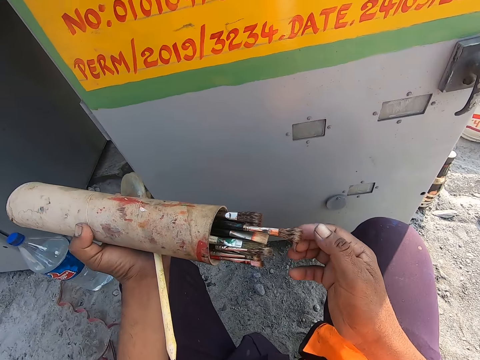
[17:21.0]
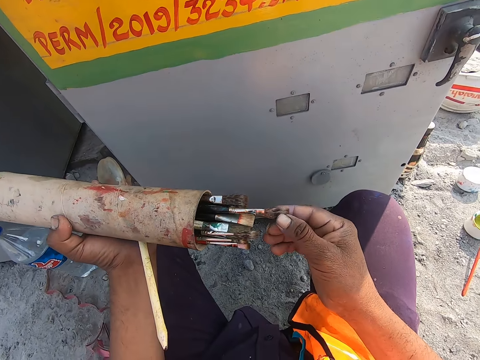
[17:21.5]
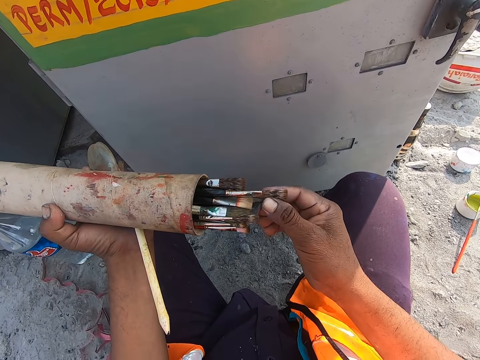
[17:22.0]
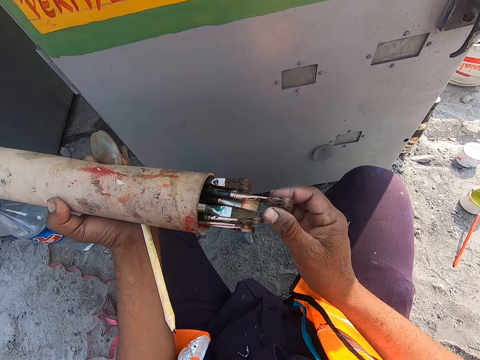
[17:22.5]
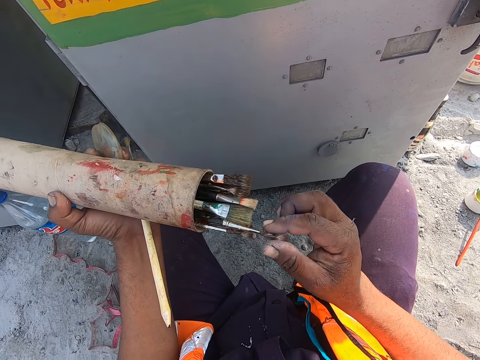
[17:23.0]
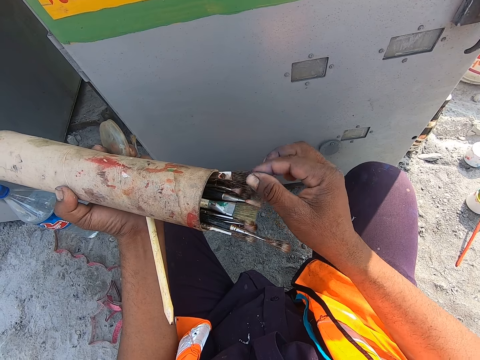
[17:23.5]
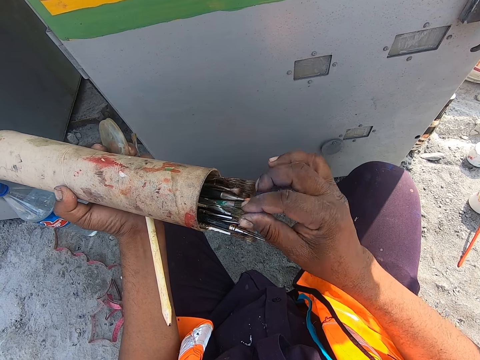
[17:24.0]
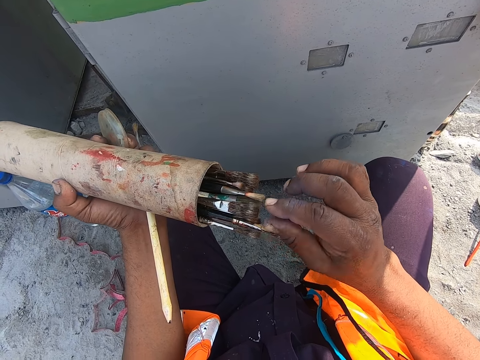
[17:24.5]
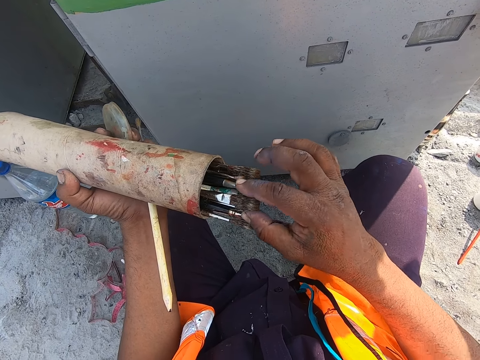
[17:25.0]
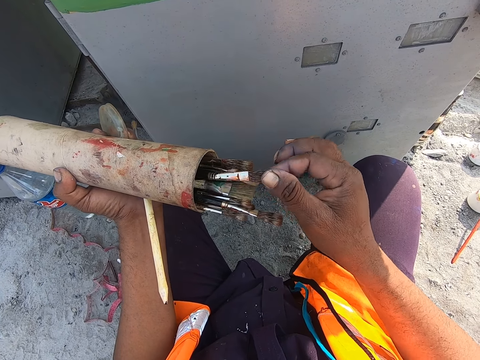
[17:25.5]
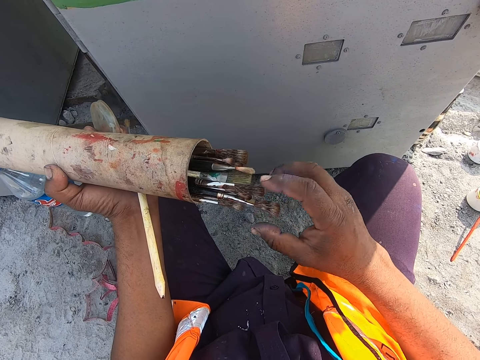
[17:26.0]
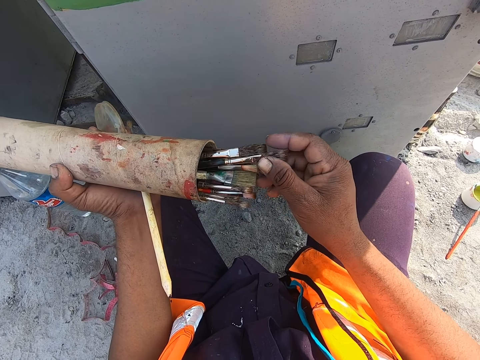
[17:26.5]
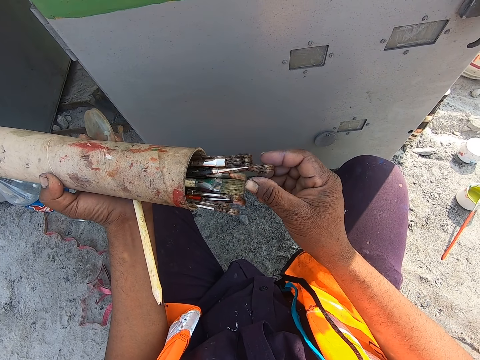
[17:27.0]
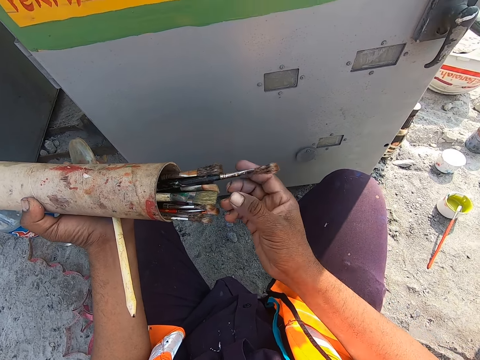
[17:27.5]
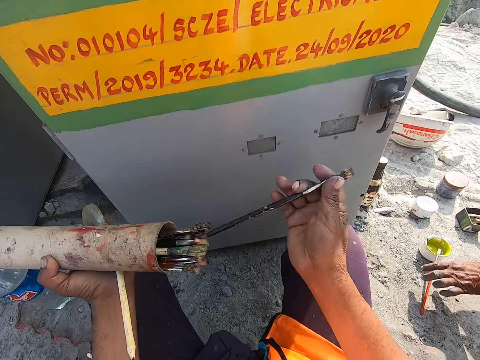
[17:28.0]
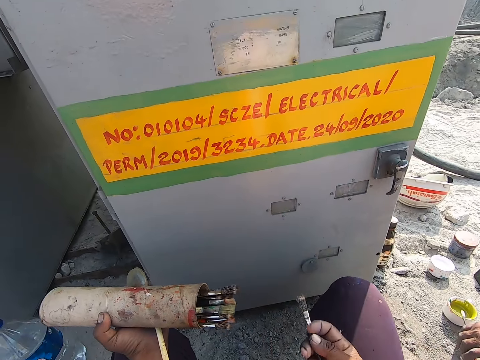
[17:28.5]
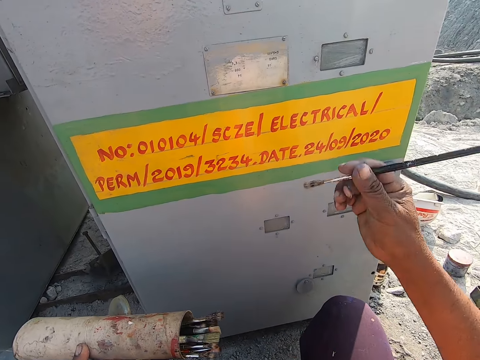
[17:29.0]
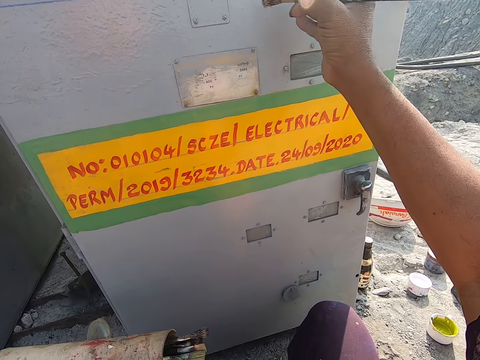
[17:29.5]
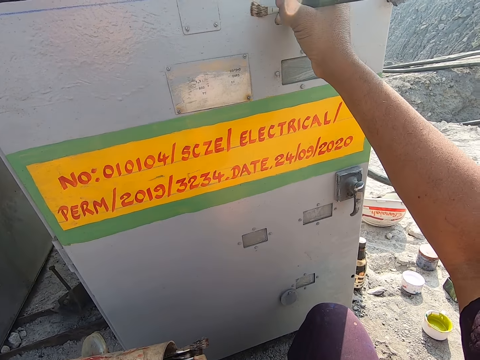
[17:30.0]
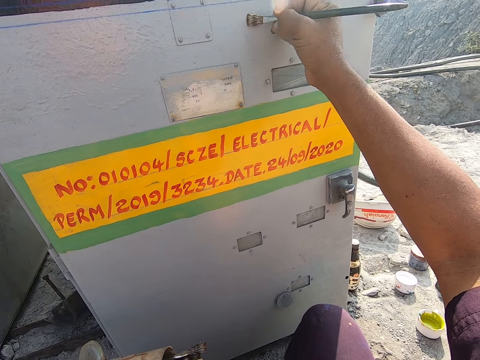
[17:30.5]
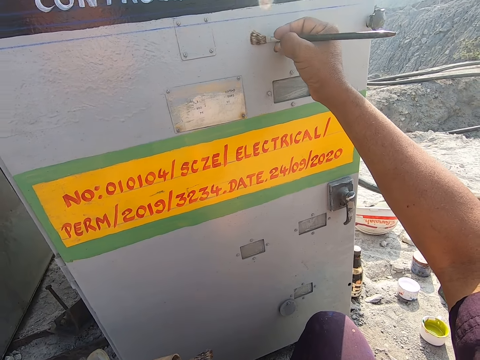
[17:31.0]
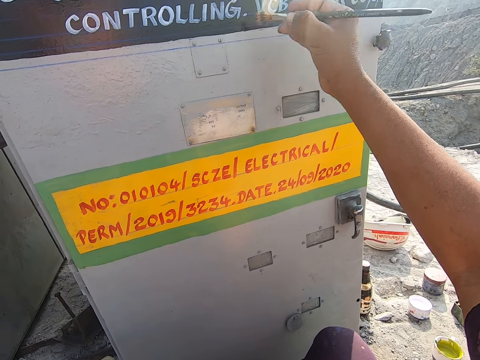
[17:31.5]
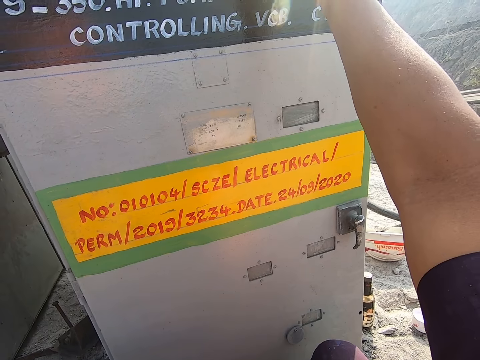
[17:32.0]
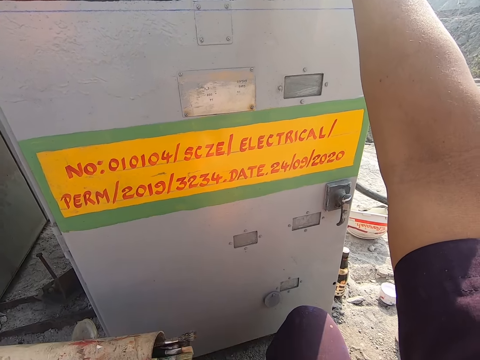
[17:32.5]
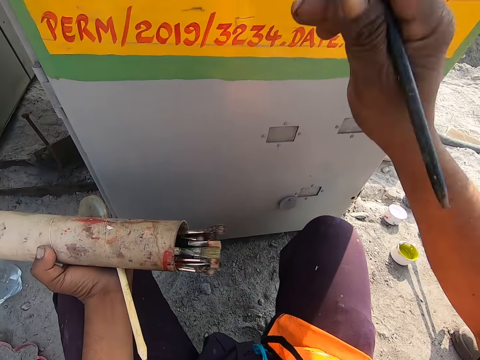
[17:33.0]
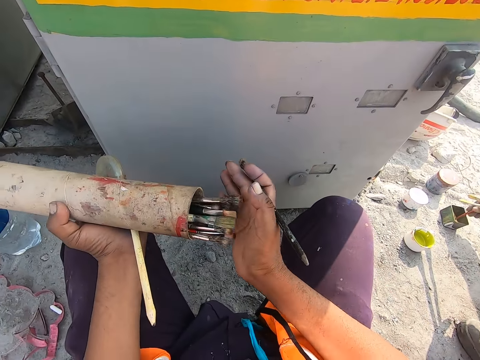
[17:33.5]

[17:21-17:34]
The camera wearer pulls a brush. They check through the brushes in the container. They pull out a brush. They brush the HP pump starter with the brush.

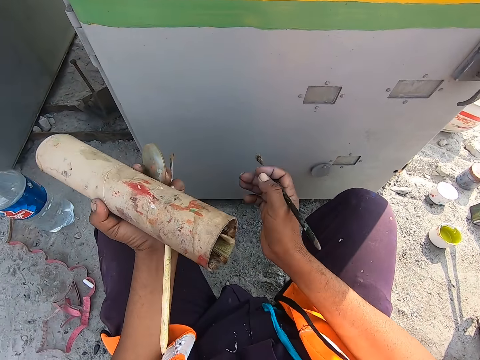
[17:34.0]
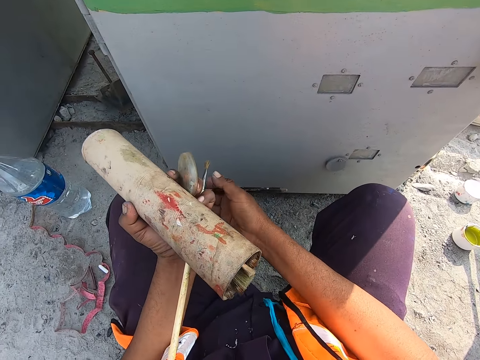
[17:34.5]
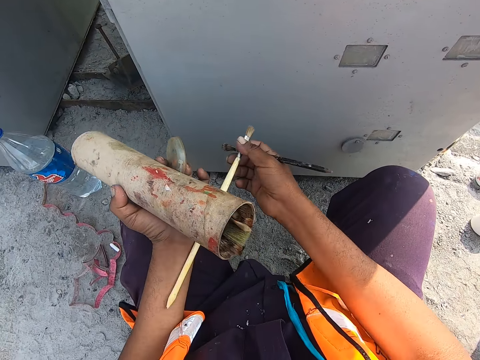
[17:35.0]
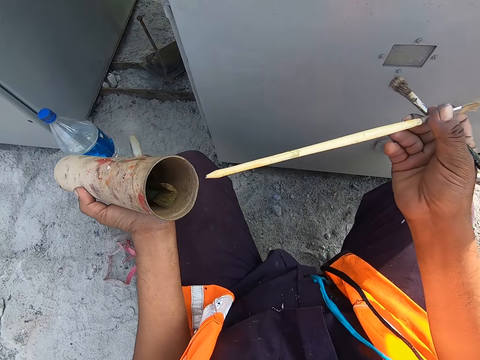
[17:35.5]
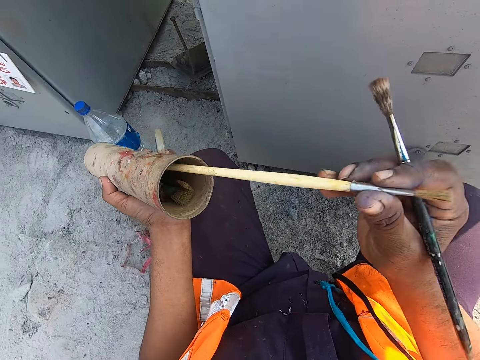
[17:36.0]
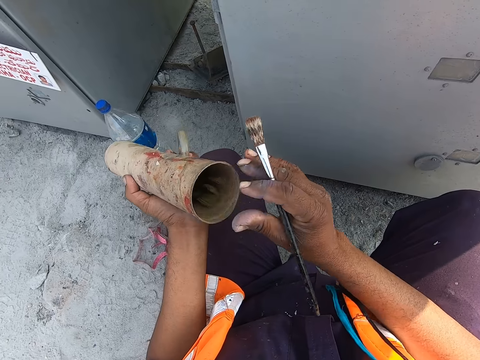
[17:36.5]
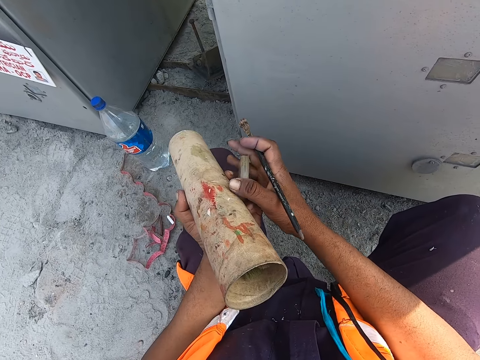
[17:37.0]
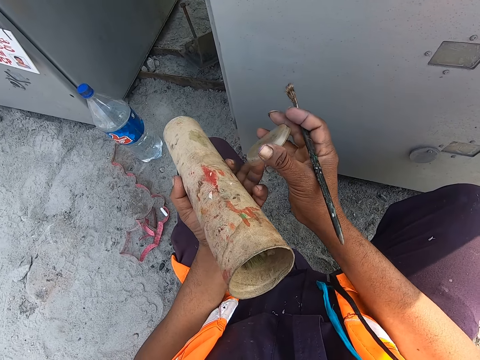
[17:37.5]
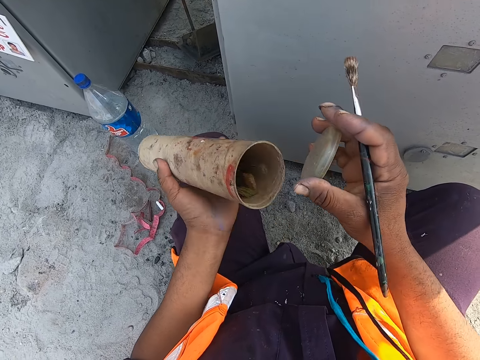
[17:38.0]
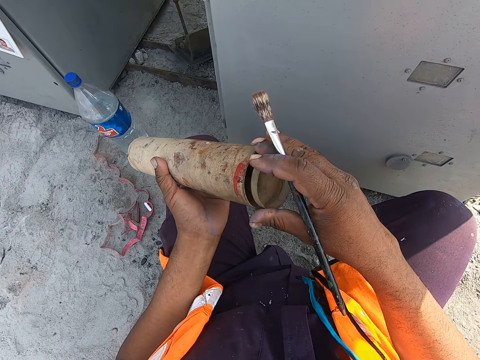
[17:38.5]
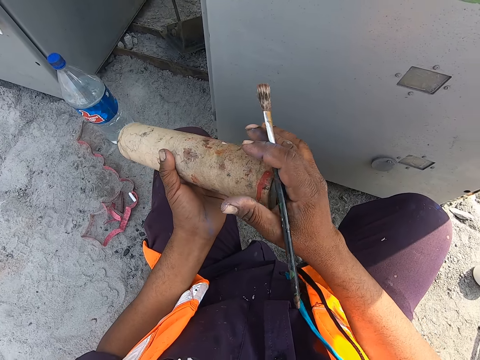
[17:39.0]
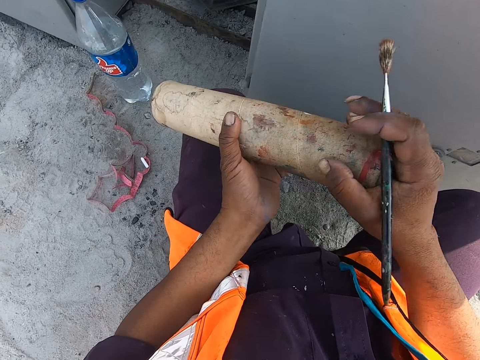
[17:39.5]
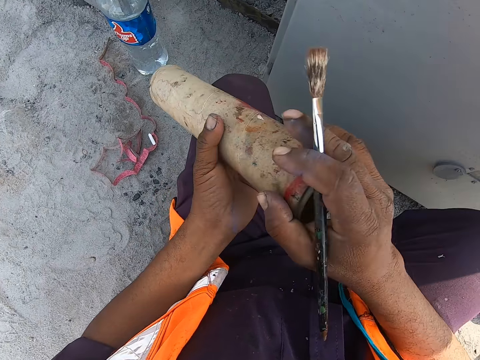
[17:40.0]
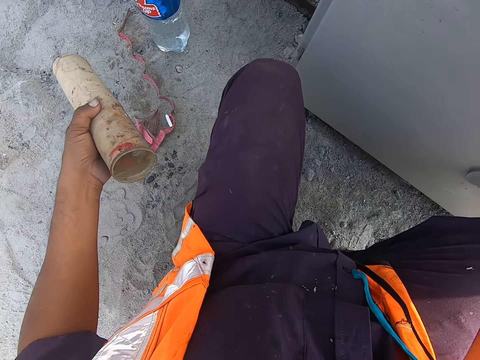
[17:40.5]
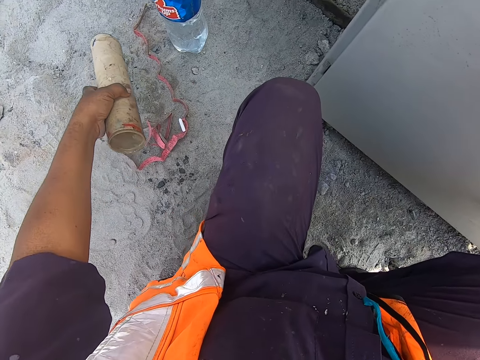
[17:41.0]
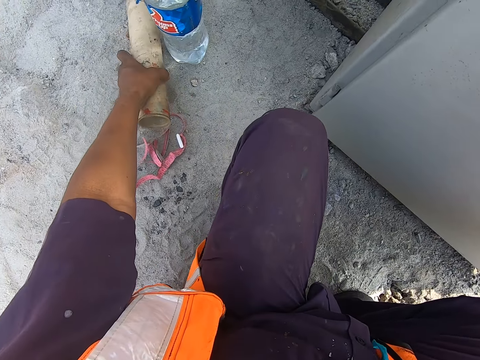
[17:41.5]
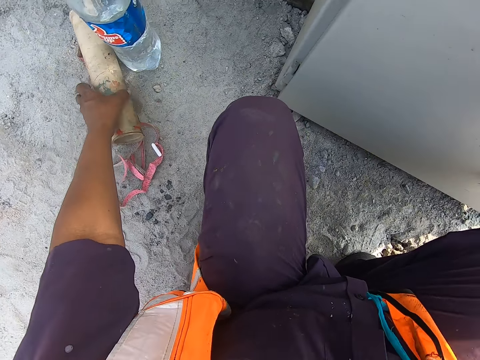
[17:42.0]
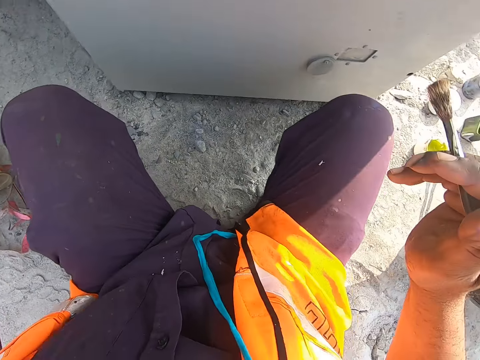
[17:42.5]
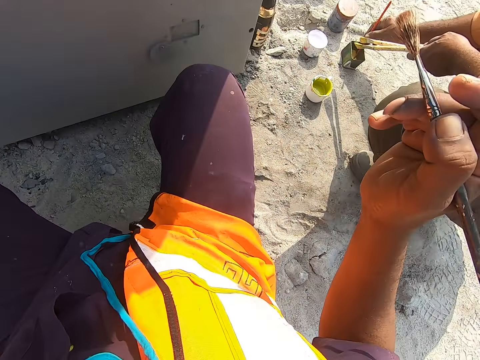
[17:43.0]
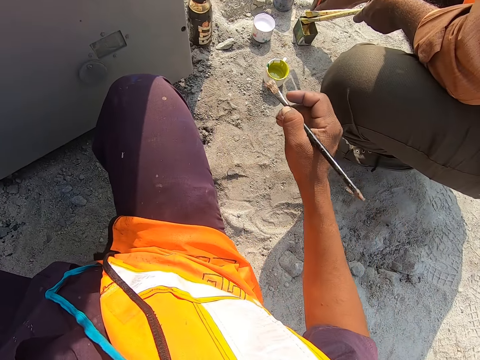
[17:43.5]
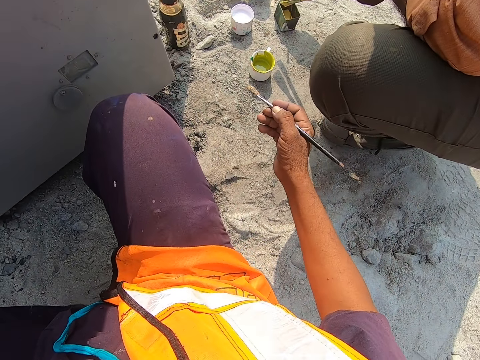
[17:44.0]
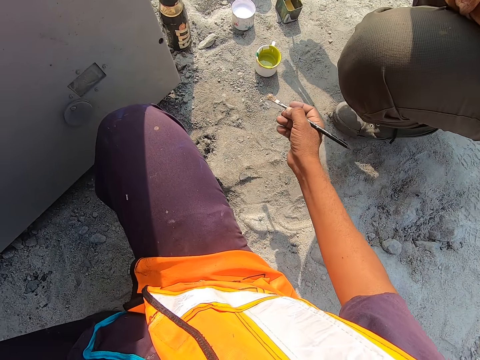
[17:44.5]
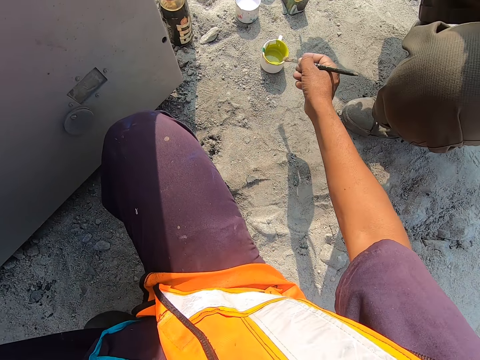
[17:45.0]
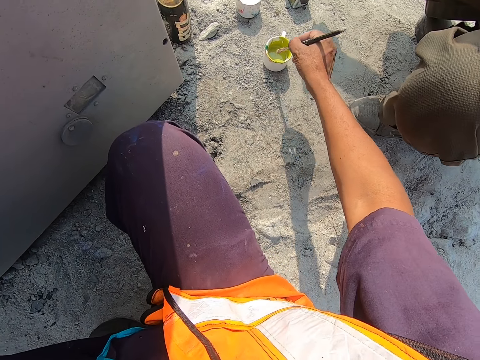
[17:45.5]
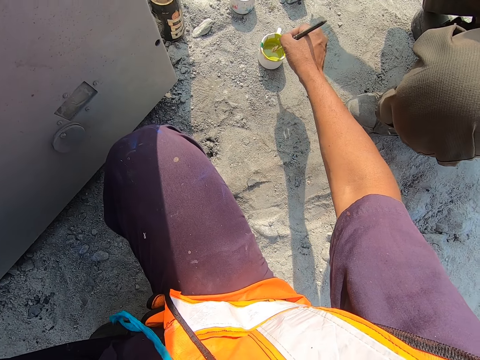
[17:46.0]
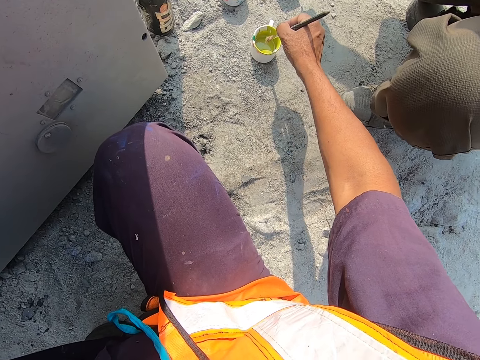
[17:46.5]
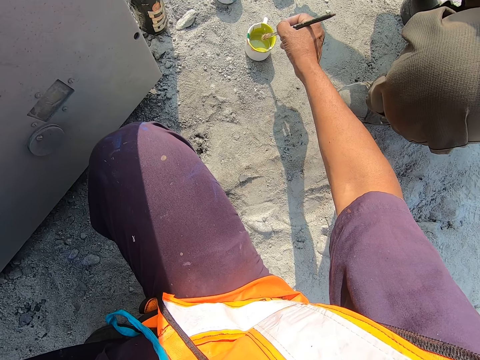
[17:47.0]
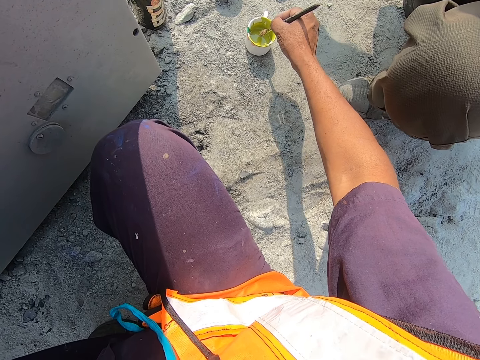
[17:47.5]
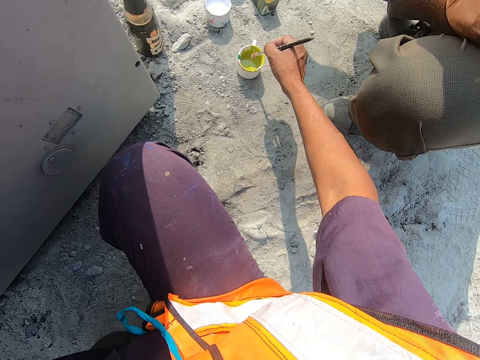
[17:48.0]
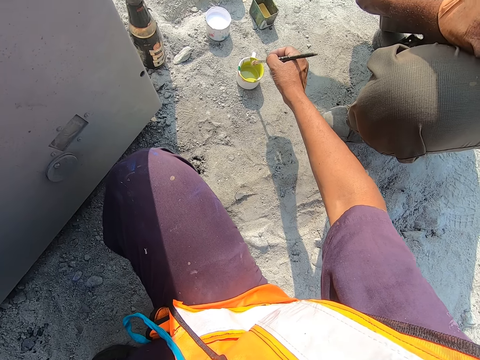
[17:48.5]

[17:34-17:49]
The camera wearer returns the brush inside the paint brush container. He takes a brush with his right hand. He places the brush in the container. He takes a lid. He closes the paint brush container. He puts the paint brush container on the ground. He converses with a person. He dips the brush in the paint.
